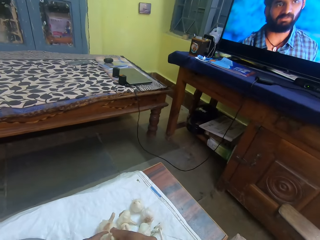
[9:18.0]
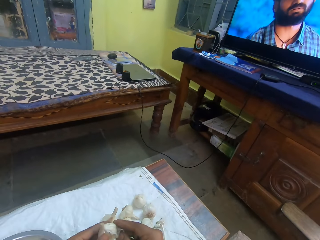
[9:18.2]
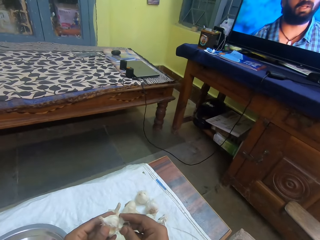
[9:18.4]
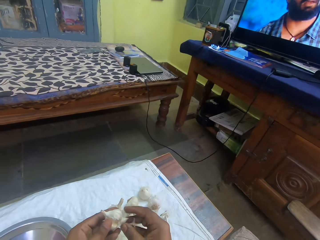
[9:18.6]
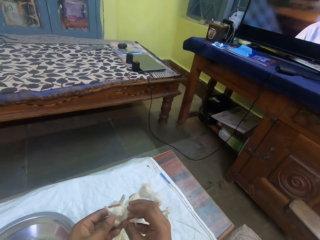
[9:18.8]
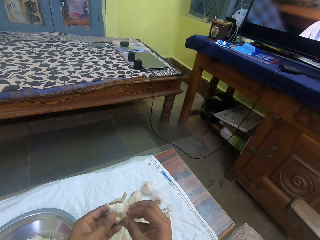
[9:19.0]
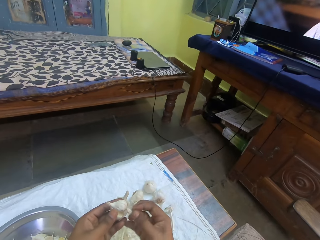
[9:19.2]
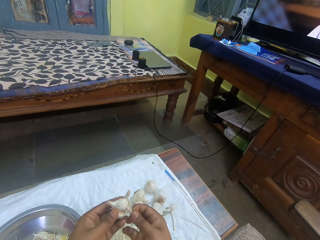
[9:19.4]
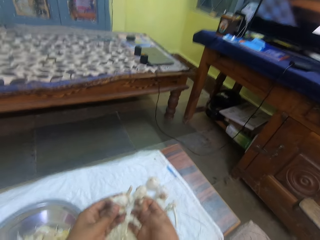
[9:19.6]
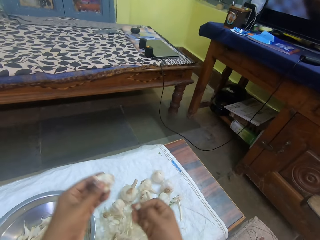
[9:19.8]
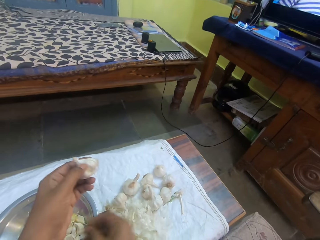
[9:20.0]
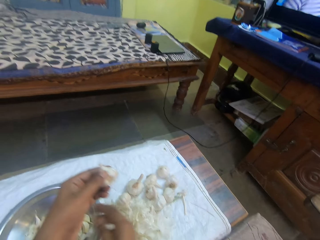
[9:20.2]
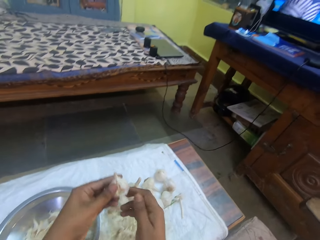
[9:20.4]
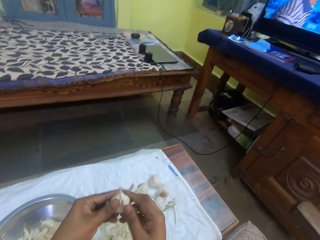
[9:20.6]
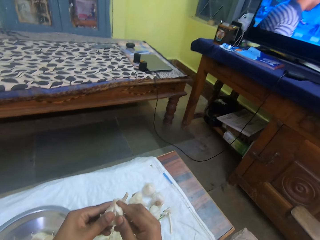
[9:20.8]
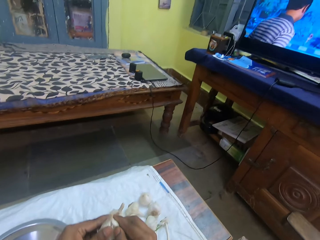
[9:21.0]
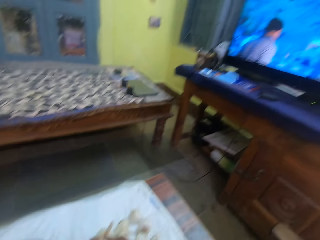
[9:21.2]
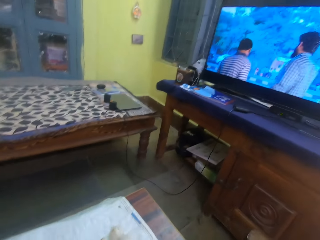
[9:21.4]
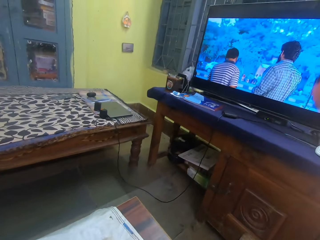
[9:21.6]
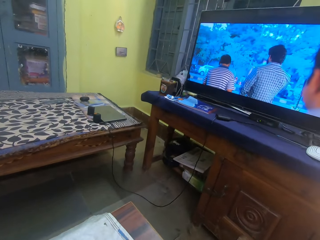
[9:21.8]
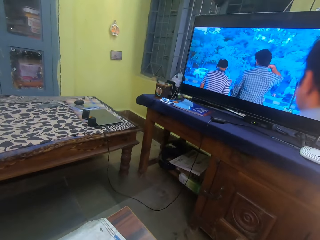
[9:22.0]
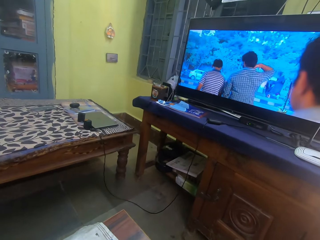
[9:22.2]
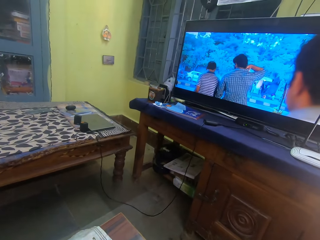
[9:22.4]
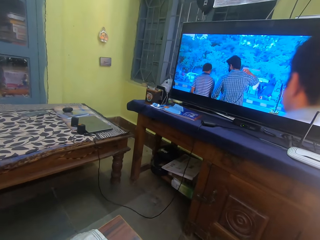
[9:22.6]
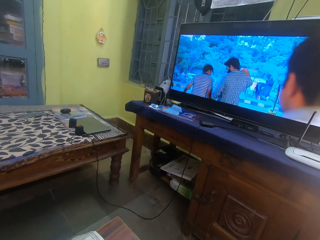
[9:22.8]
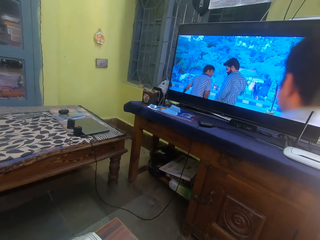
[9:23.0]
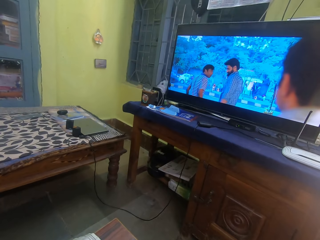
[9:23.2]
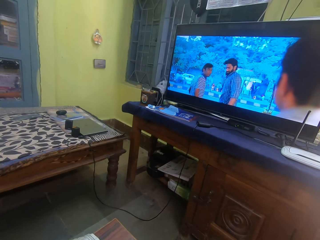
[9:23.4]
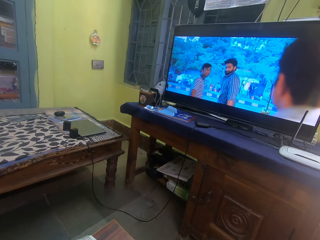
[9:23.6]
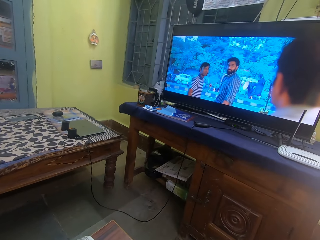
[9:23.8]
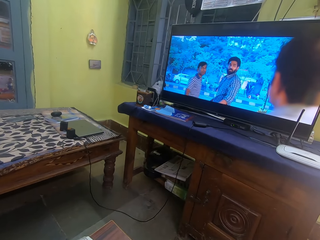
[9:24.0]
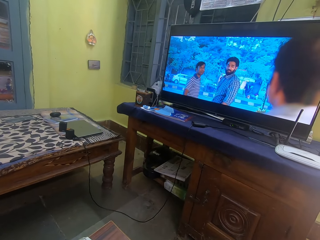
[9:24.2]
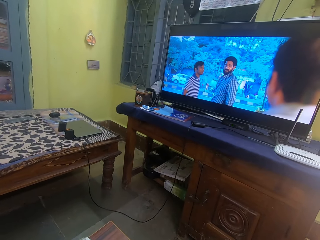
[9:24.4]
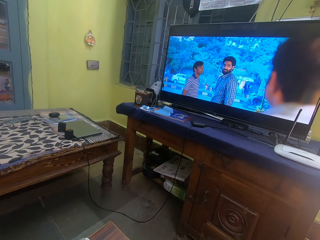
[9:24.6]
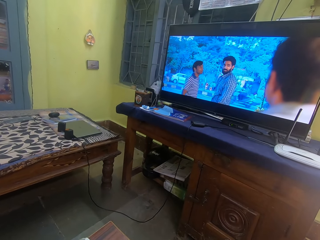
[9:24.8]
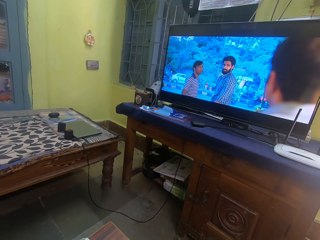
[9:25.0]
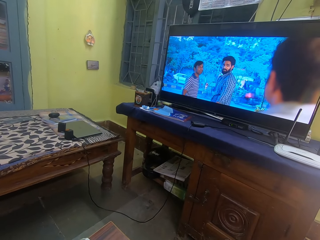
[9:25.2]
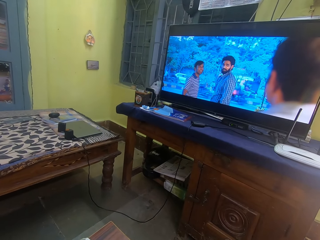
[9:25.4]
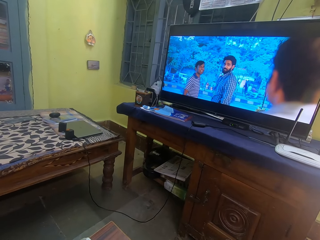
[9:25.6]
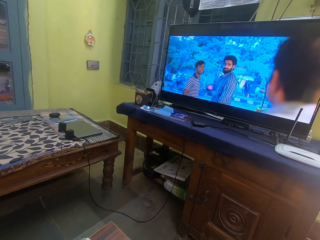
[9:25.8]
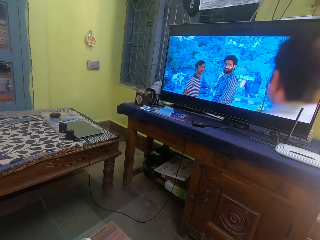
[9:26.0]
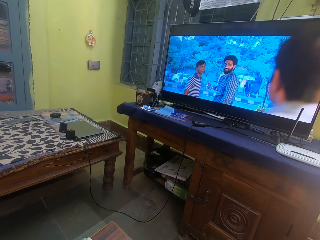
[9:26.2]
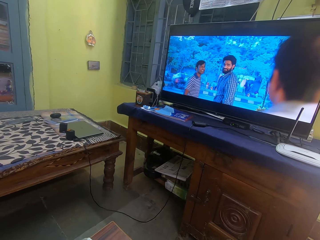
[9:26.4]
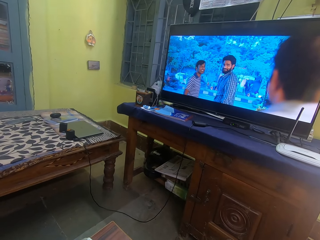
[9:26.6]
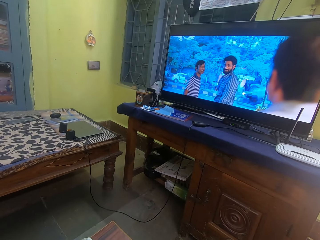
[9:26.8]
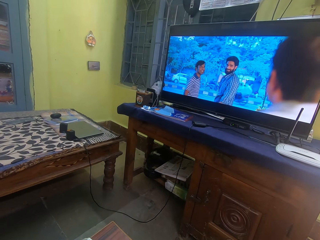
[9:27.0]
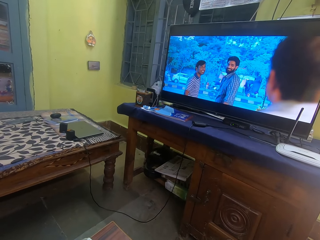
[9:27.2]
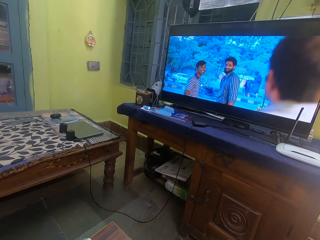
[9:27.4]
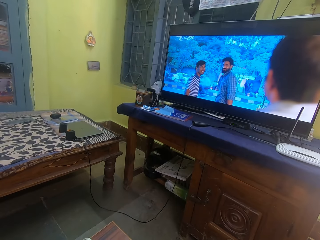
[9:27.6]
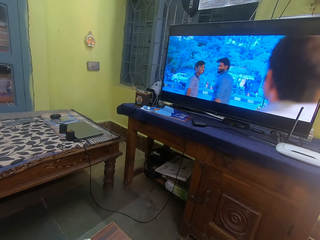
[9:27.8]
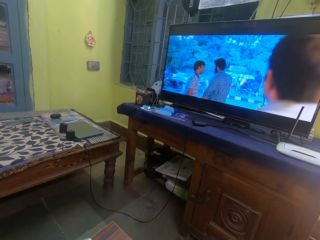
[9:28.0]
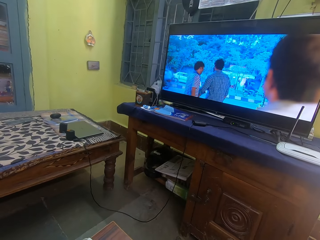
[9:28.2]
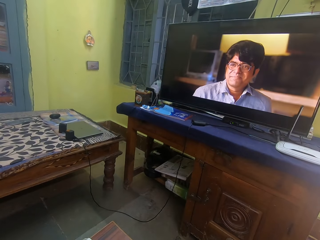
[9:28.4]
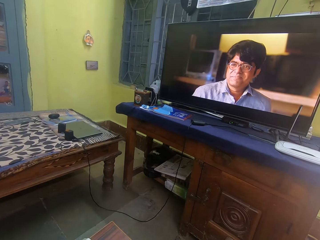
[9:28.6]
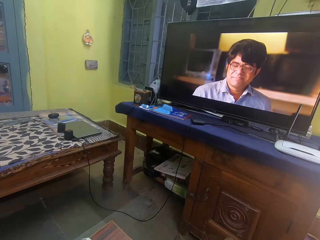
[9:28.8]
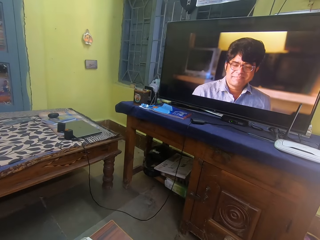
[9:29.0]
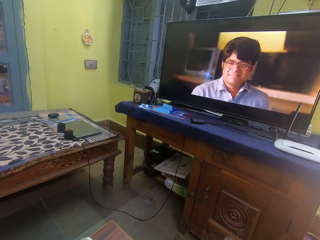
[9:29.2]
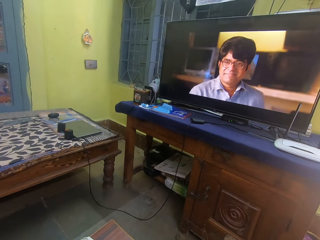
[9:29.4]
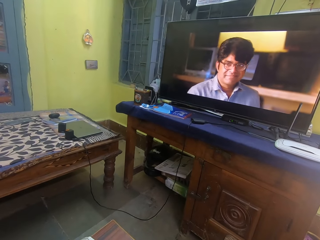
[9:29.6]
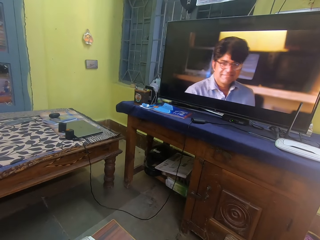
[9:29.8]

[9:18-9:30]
The camera wearer peels a garlic clove. They sort the garlic. They put the garlic clove in a bowl. They watch television.

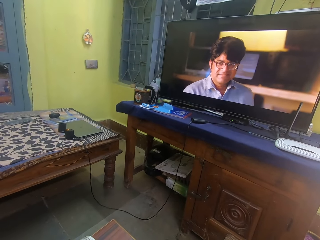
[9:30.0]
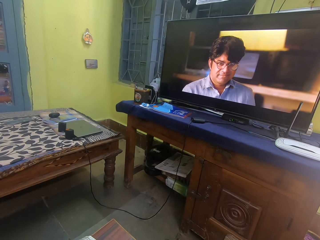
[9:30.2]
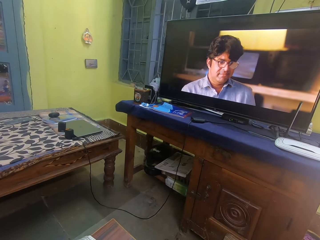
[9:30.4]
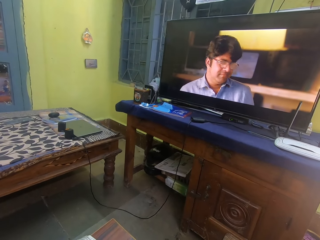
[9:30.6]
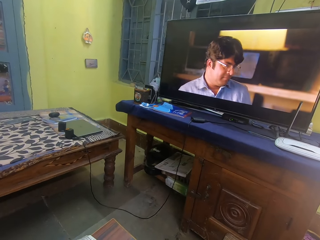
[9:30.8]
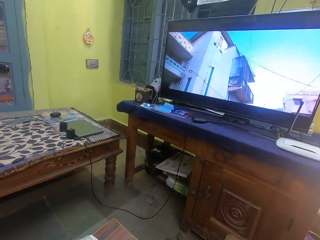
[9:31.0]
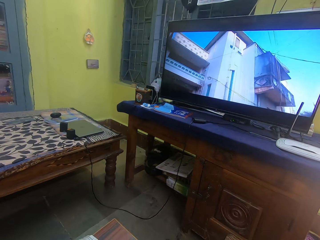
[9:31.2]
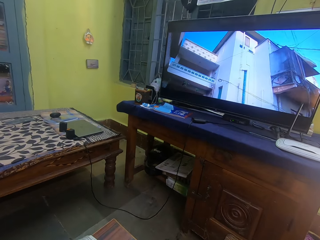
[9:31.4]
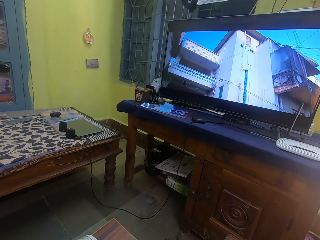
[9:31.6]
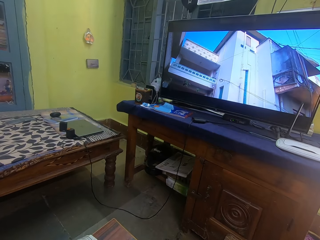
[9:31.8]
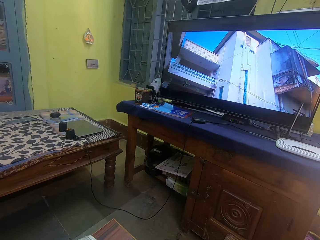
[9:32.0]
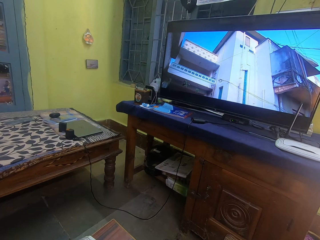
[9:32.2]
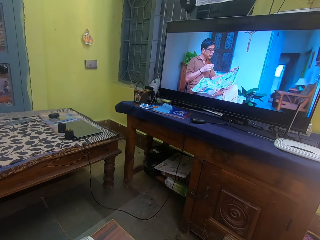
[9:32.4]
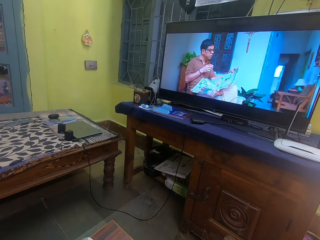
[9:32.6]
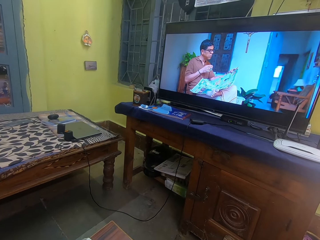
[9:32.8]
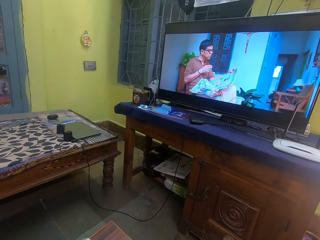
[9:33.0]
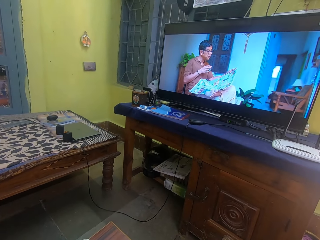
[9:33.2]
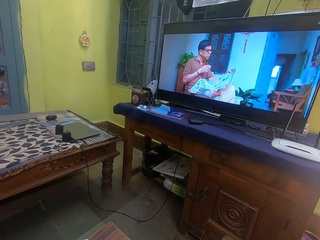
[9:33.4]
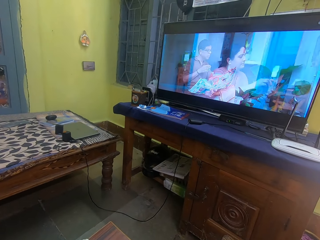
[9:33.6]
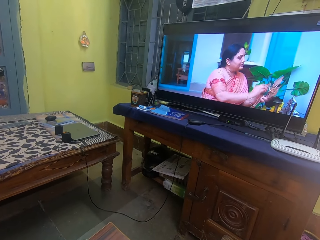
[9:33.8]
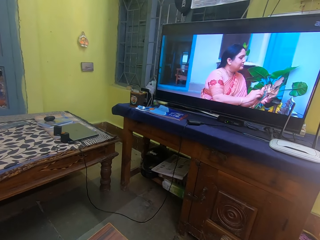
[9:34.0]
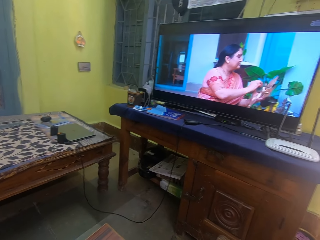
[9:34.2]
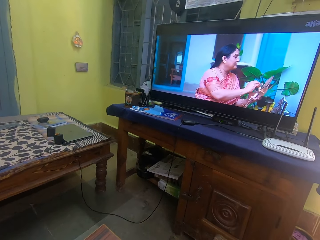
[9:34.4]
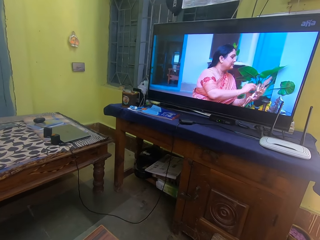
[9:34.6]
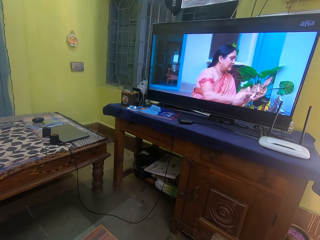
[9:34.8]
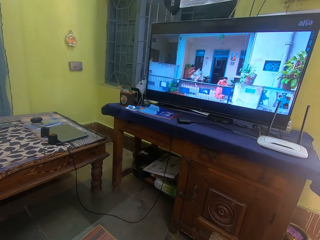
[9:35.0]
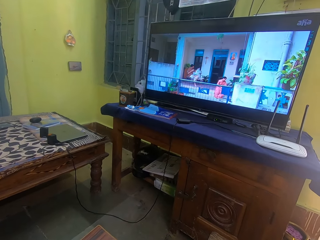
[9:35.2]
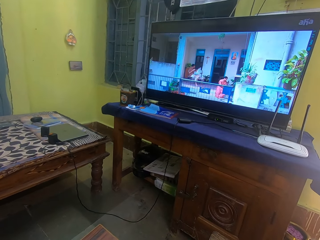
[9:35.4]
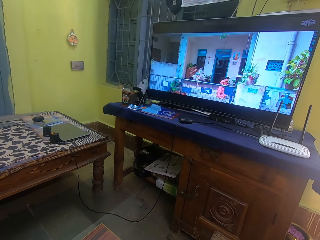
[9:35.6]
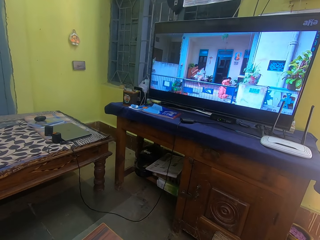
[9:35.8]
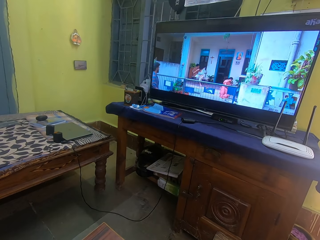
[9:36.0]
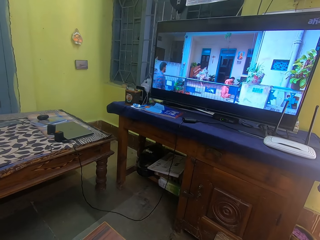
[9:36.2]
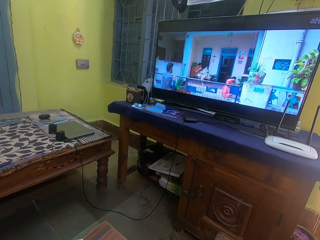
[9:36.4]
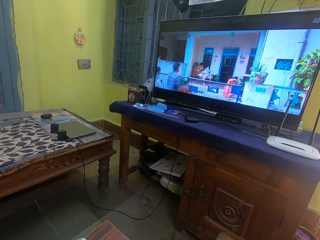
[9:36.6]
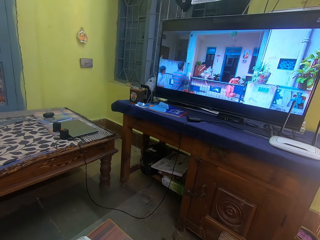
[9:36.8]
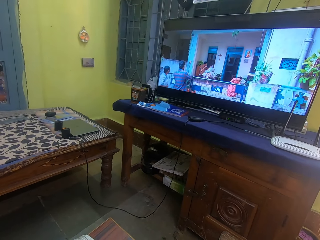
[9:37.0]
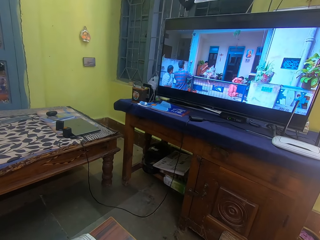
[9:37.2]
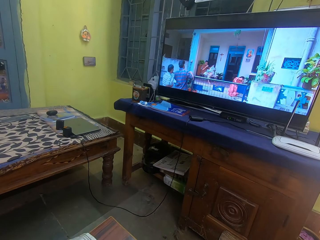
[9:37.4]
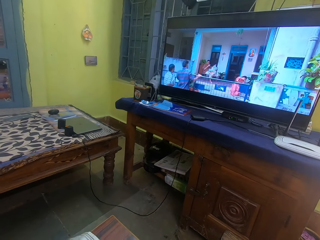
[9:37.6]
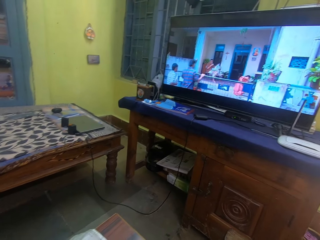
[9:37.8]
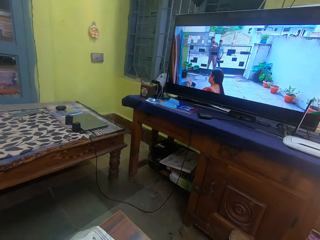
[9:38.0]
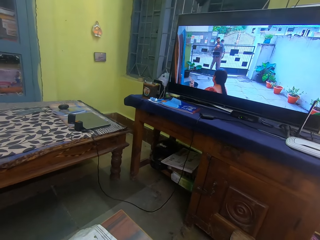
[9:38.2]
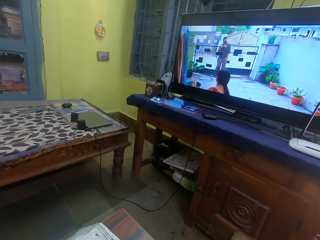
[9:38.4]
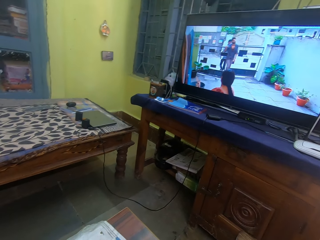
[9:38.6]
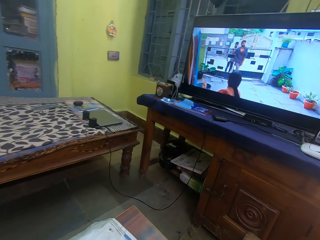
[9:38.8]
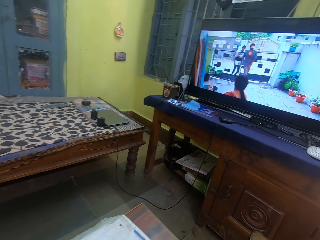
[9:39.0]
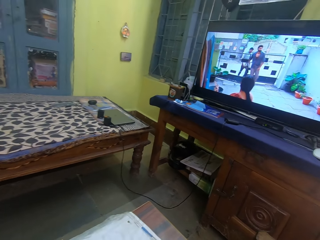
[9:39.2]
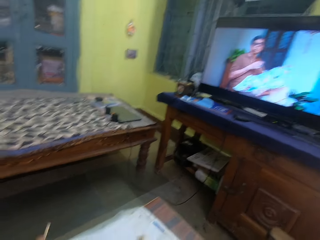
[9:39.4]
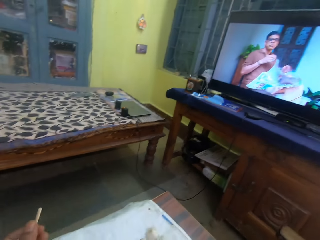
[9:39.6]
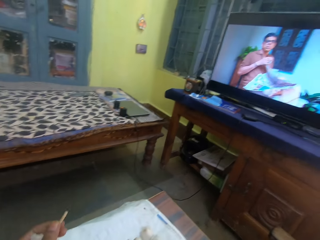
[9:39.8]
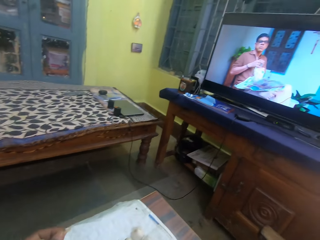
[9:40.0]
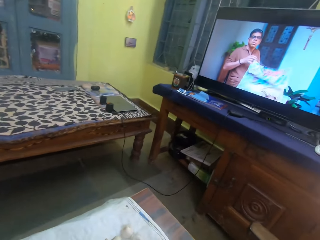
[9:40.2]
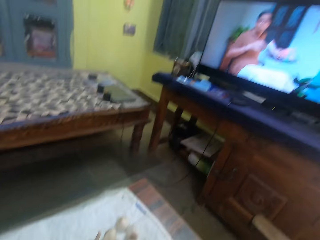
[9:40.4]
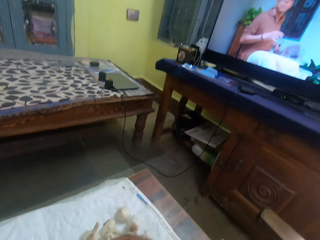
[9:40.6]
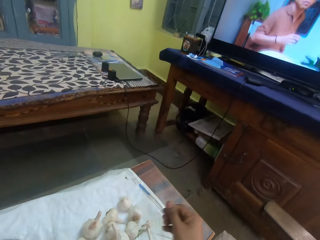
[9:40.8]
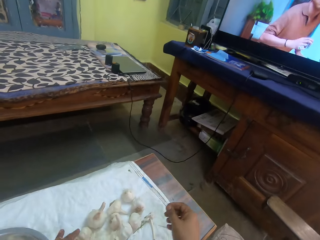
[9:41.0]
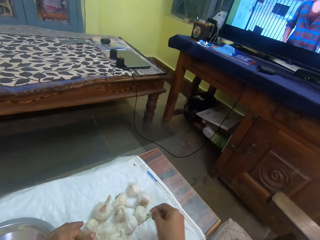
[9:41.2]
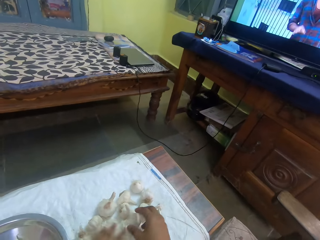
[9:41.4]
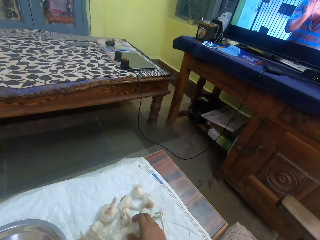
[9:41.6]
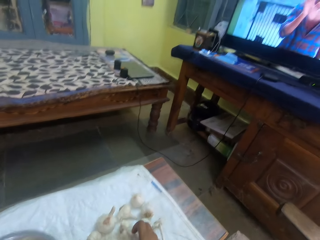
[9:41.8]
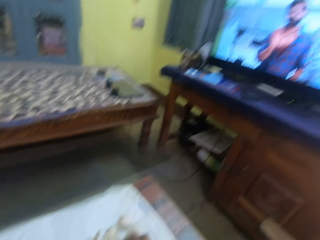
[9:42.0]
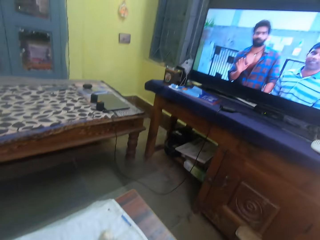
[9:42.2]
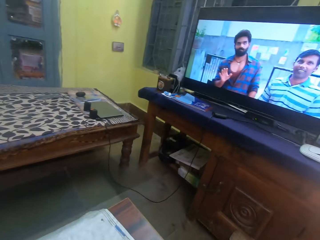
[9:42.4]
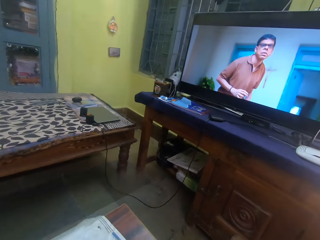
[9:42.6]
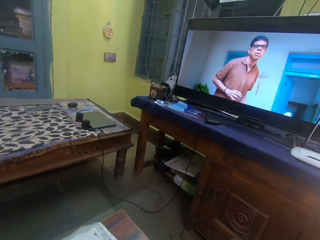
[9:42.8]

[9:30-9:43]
The camera wearer picks up garlic. They watch television.
